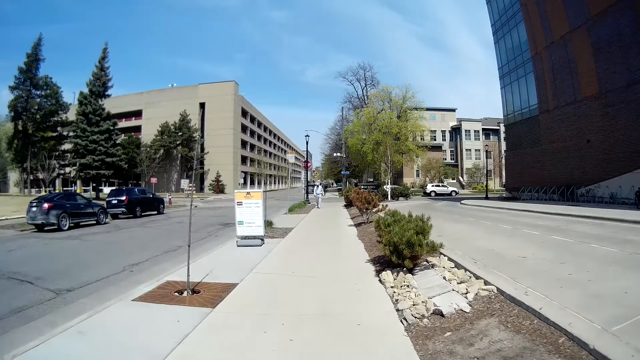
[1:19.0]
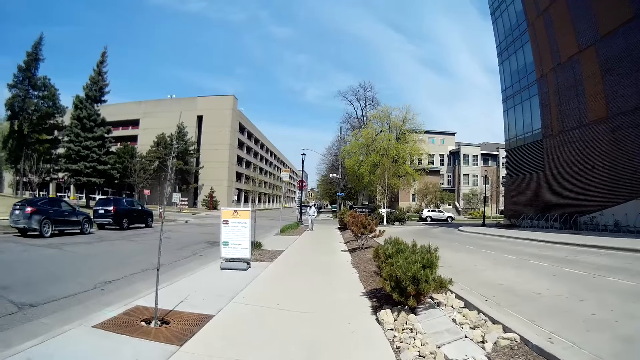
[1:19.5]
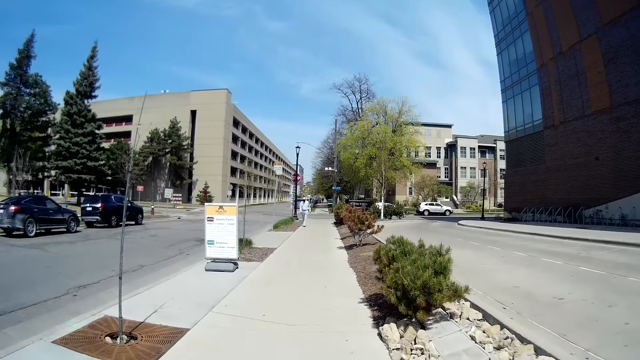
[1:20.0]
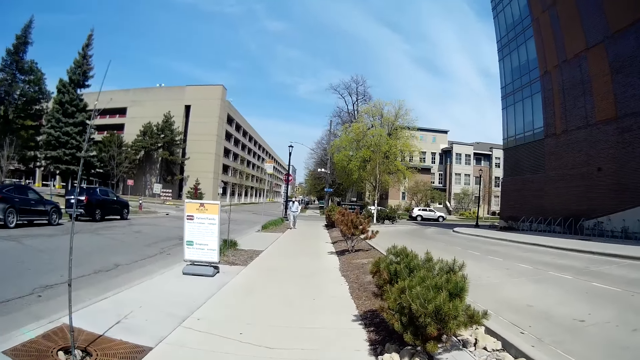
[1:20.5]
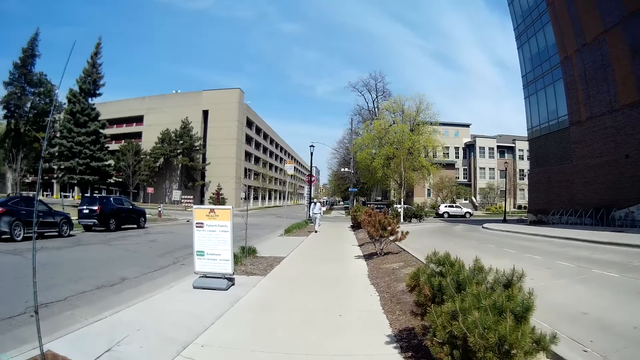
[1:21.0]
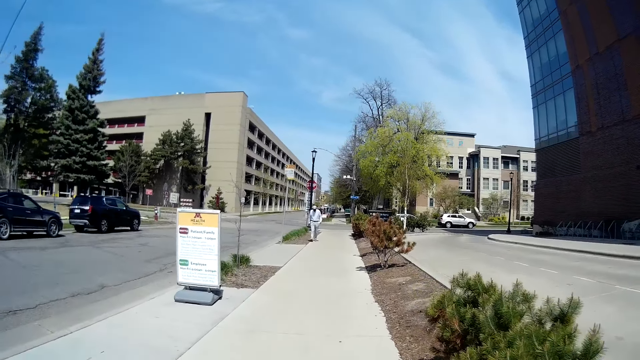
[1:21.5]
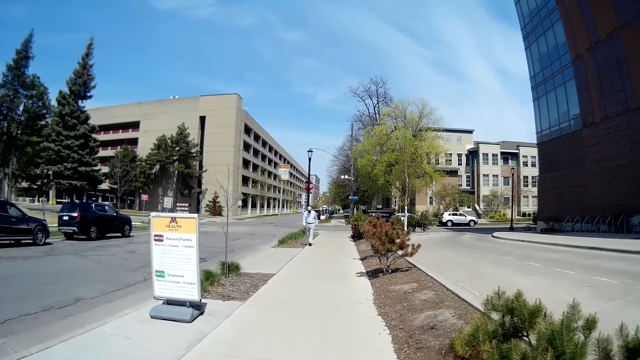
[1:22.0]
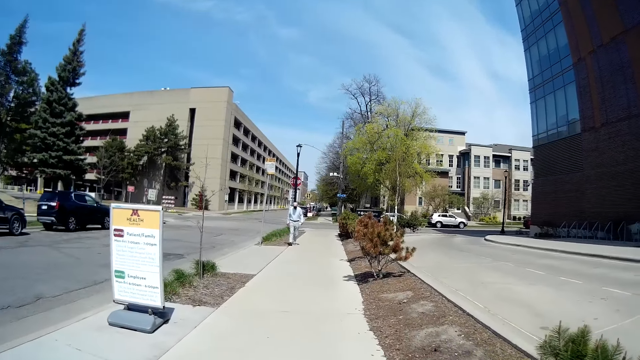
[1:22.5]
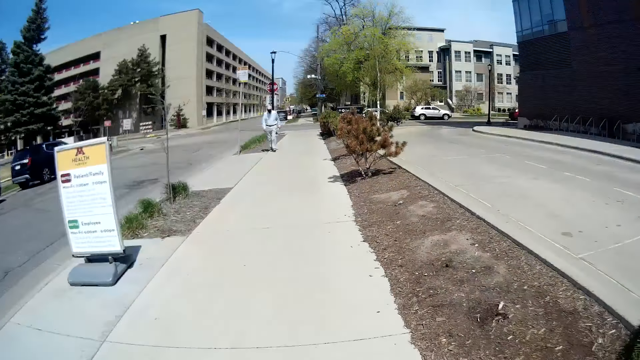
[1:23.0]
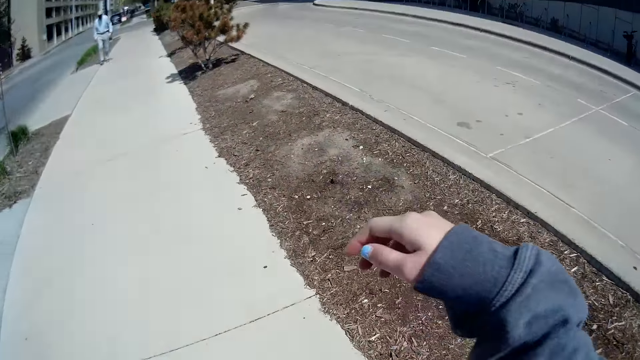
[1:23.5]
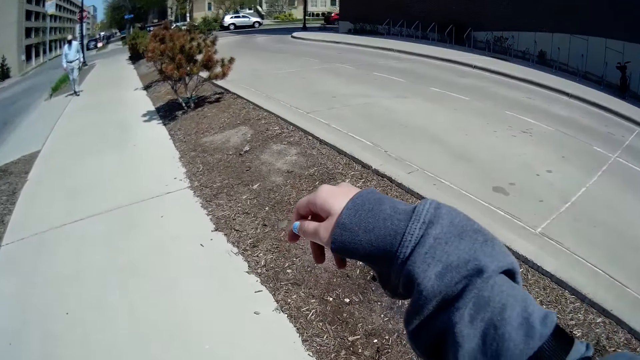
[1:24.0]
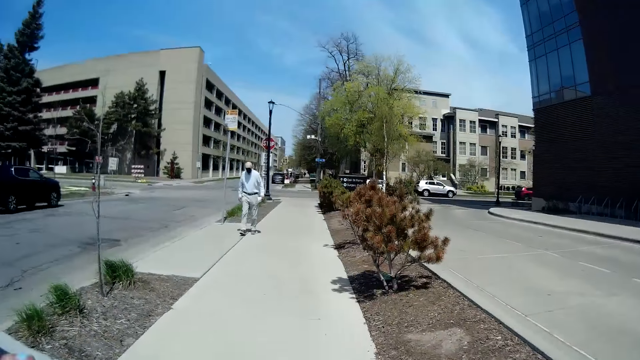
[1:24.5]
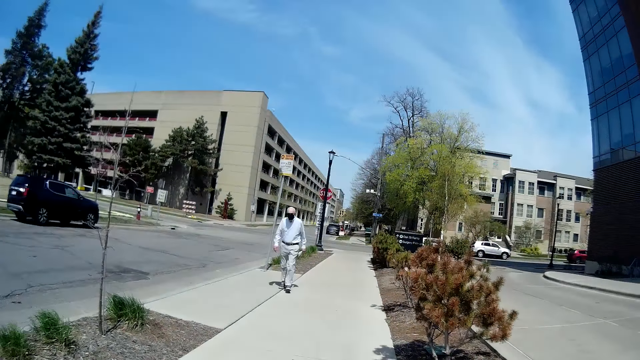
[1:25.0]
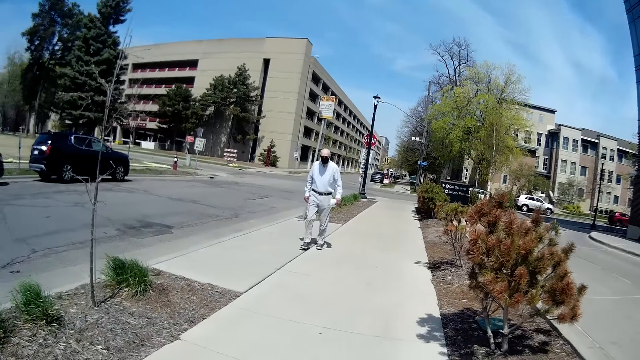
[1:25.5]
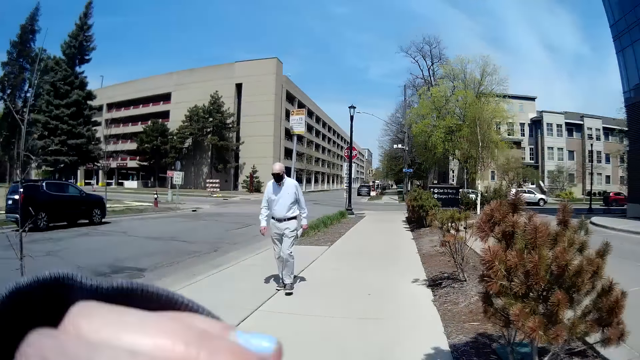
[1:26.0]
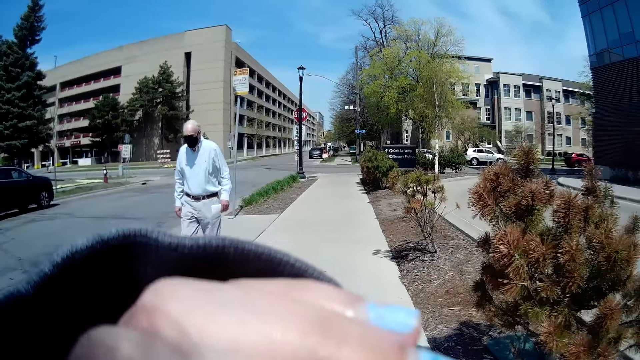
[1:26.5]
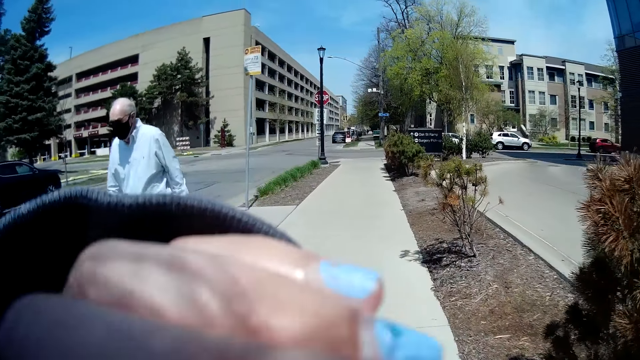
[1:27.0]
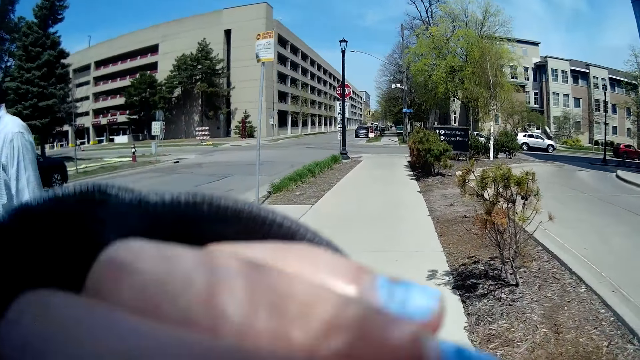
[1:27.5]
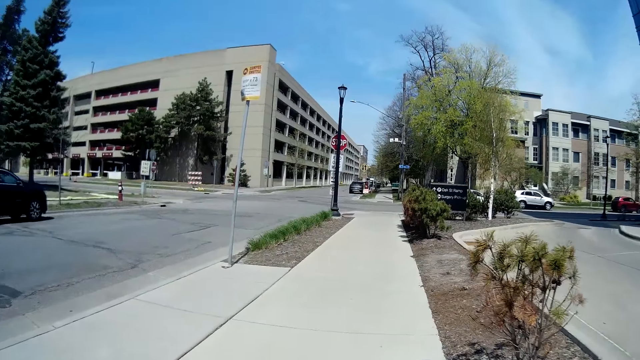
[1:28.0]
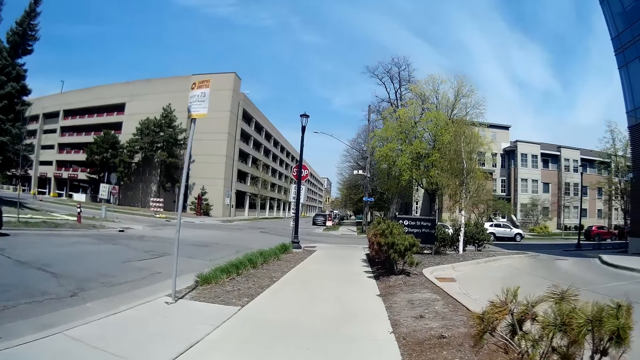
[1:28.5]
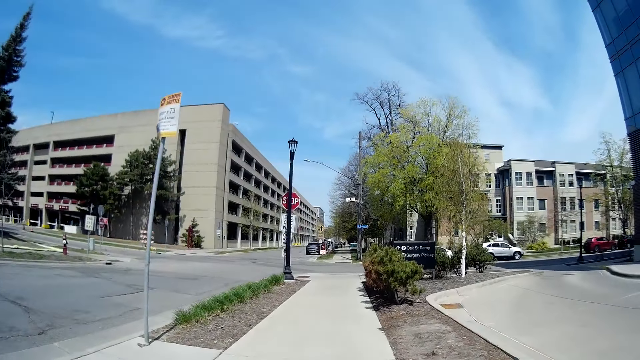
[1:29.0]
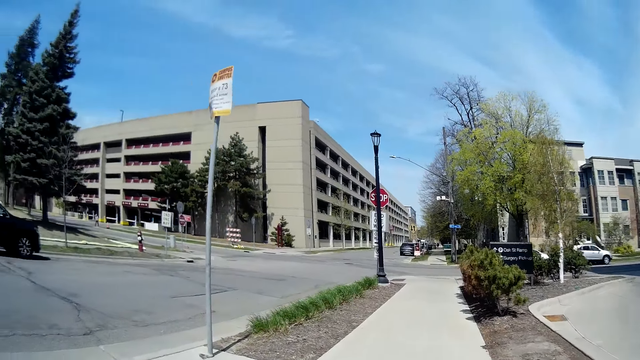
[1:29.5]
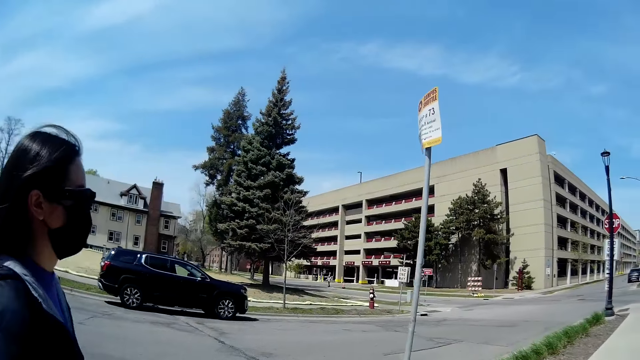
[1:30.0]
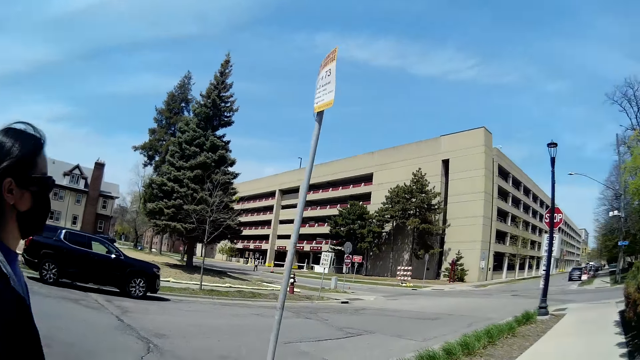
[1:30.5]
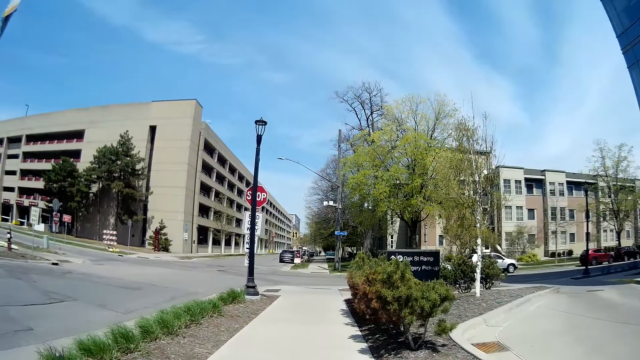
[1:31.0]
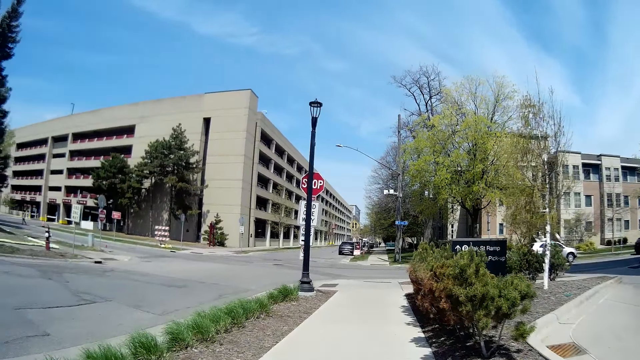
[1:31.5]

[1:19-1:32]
A man walks towards the camera wearer. The camera wearer raises her right arm. She adjusts her face mask with her left hand. The man walks past the camera wearer.

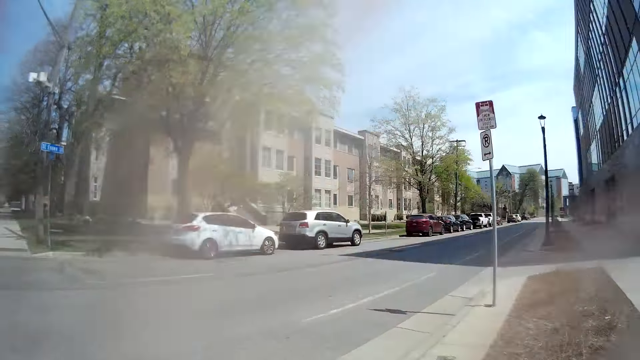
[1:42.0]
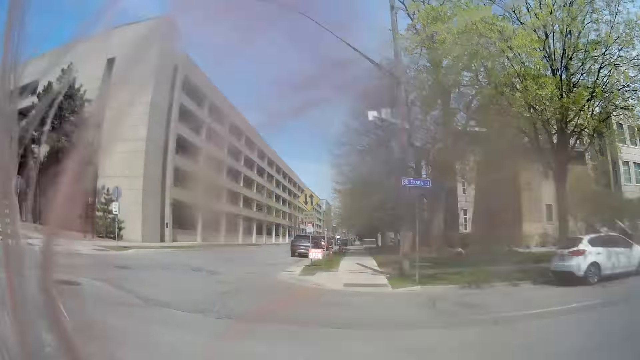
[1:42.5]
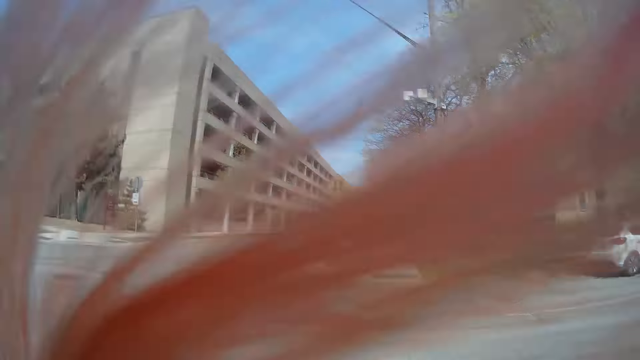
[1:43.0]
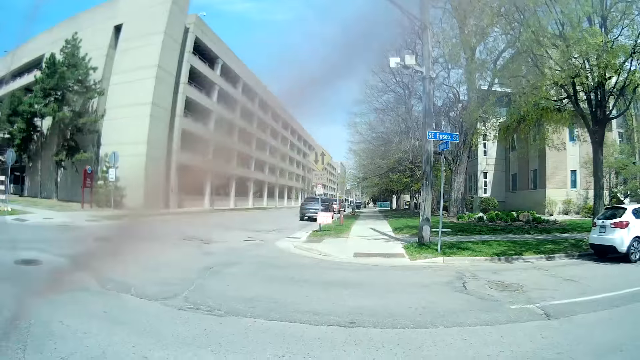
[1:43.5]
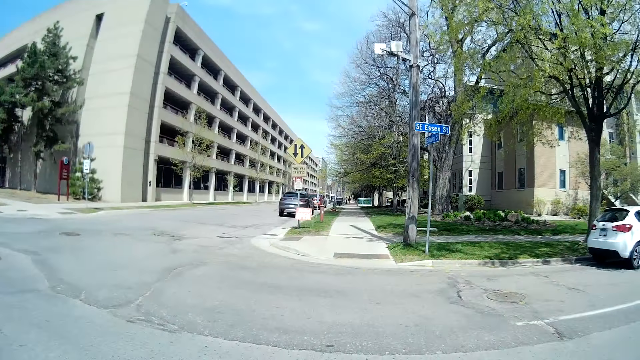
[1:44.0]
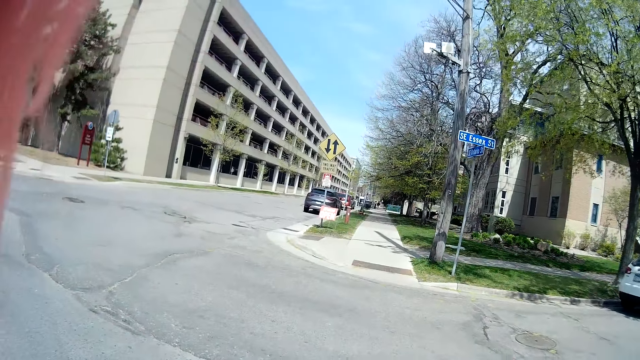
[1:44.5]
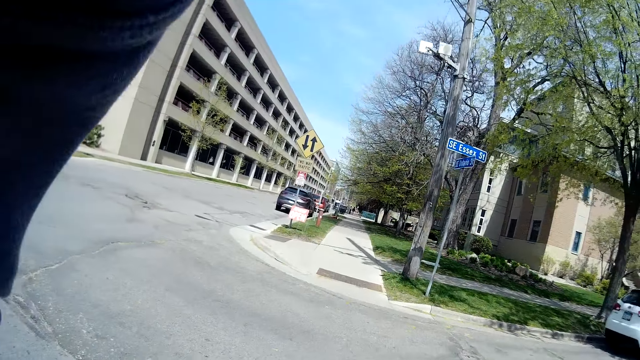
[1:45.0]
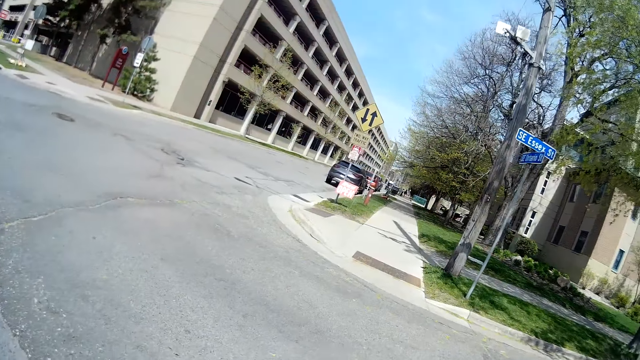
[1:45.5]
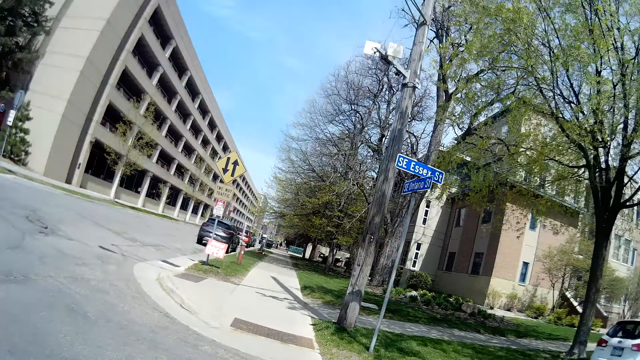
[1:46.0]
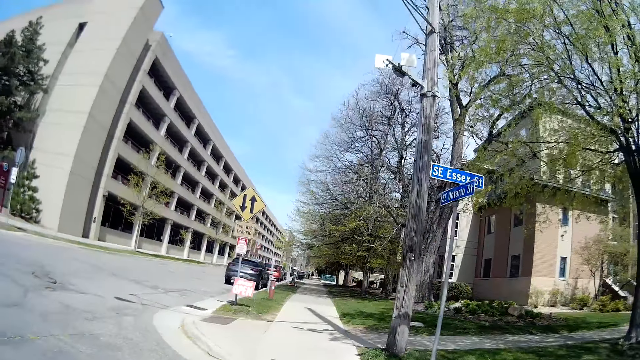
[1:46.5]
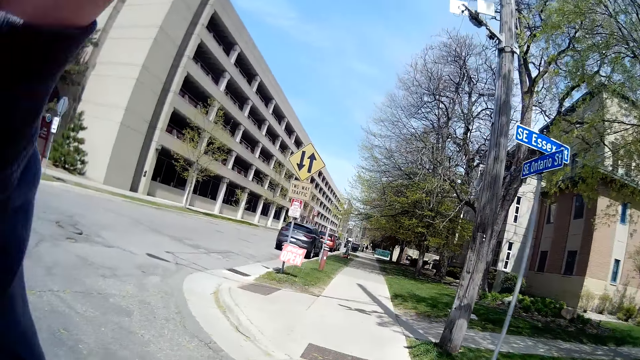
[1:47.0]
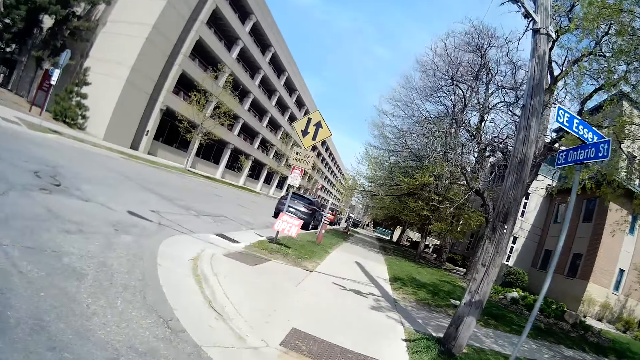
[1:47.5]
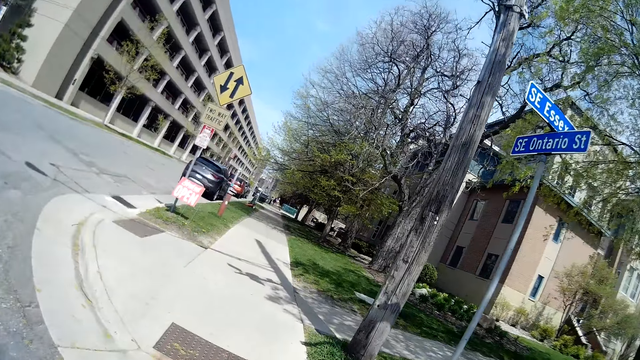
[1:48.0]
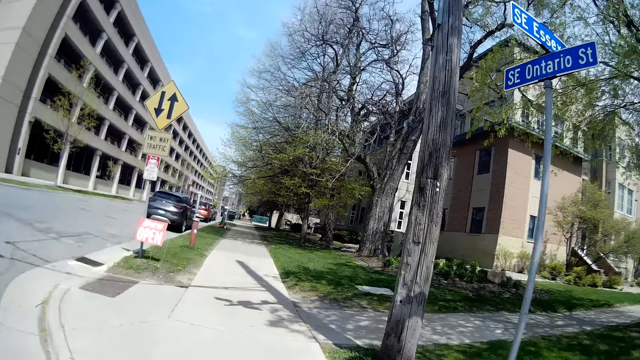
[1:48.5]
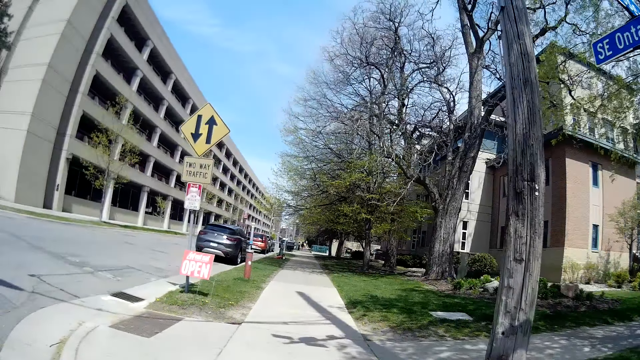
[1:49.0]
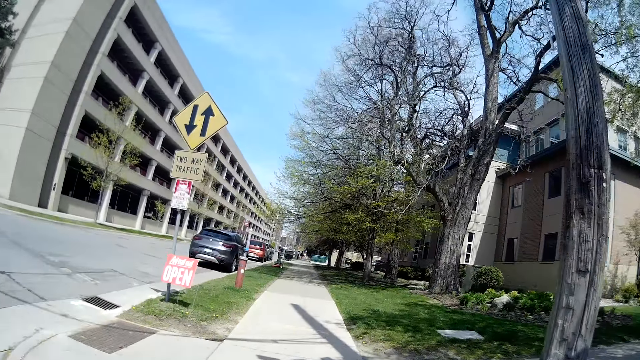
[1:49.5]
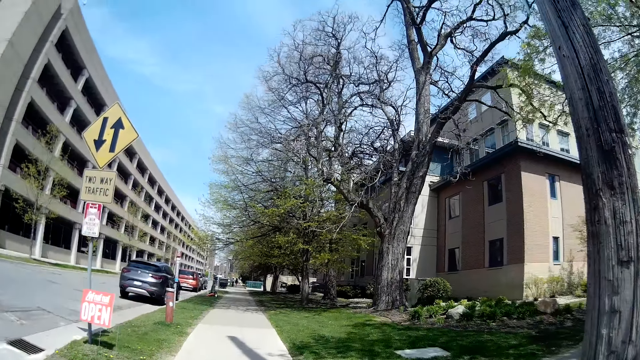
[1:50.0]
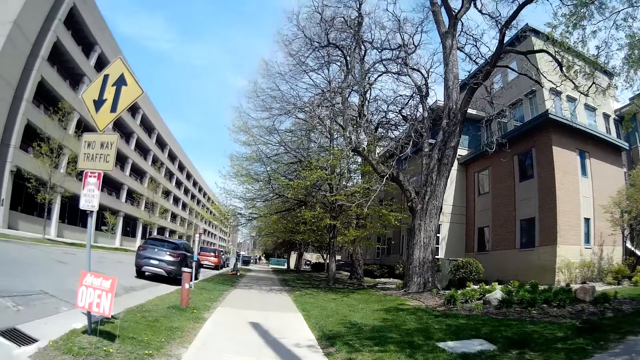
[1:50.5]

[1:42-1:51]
A person and the camera wearer cross the road together again. The camera wearer touches her face with her left hand. The person and the camera wearer walk on the other aisle. The camera wearer walks on the sidewalk.
